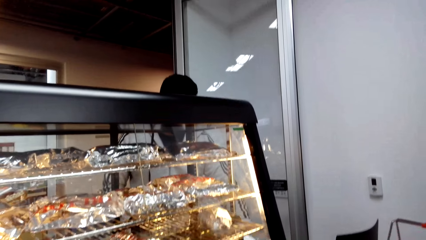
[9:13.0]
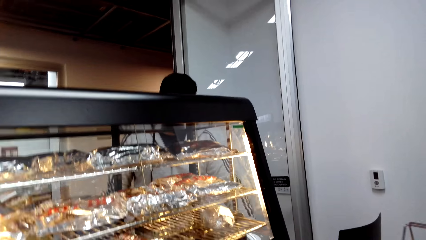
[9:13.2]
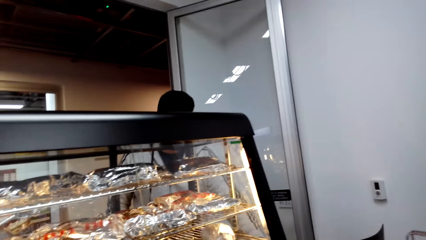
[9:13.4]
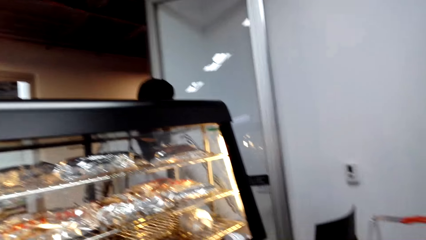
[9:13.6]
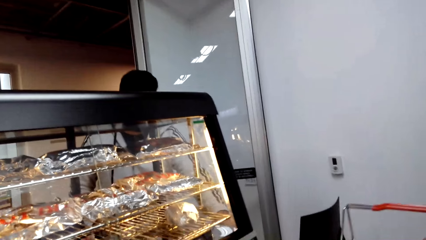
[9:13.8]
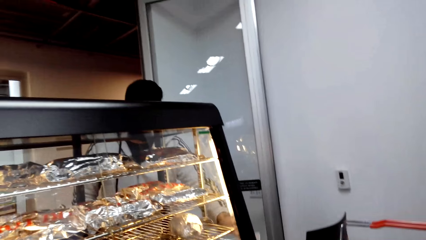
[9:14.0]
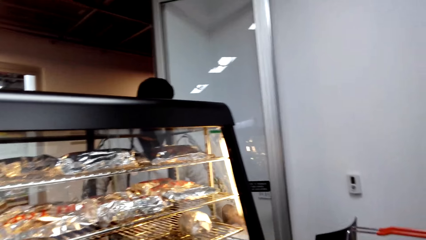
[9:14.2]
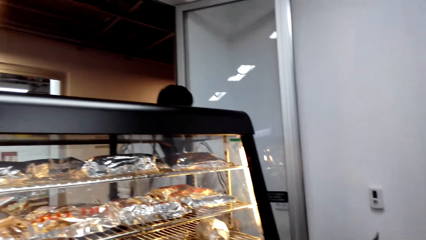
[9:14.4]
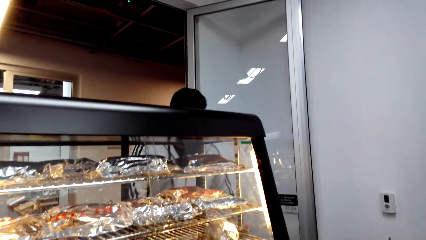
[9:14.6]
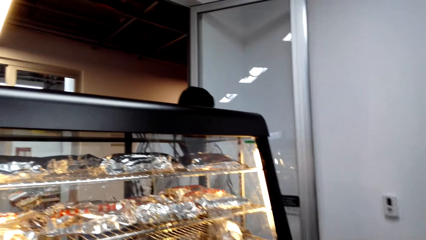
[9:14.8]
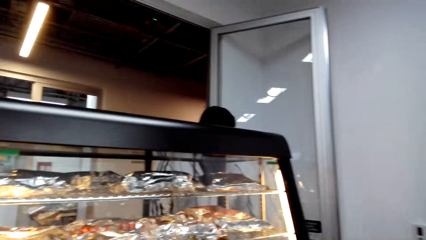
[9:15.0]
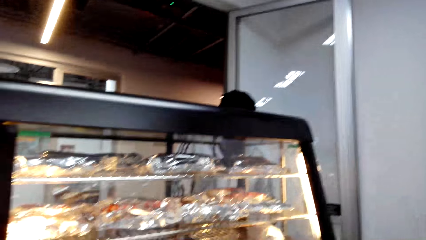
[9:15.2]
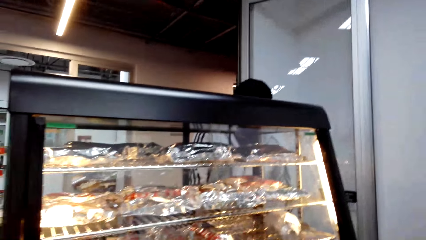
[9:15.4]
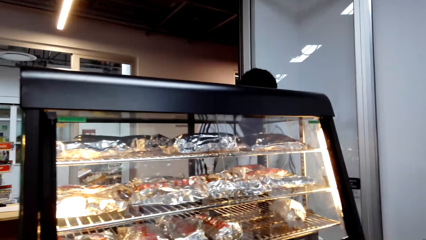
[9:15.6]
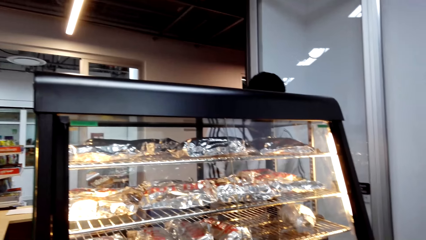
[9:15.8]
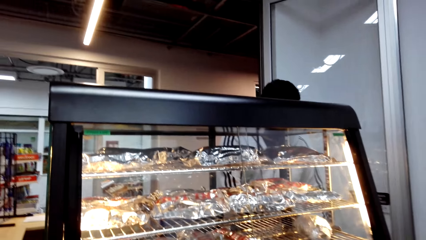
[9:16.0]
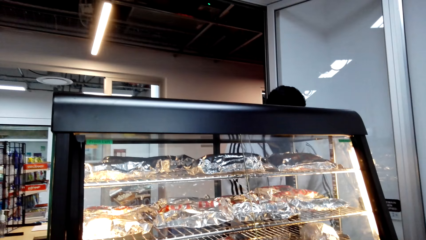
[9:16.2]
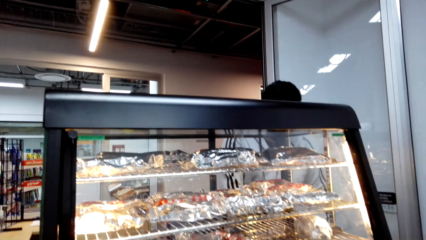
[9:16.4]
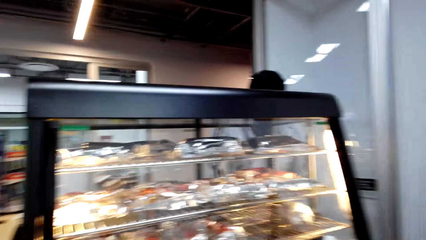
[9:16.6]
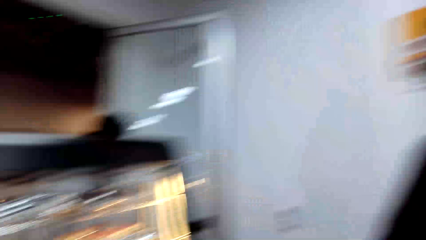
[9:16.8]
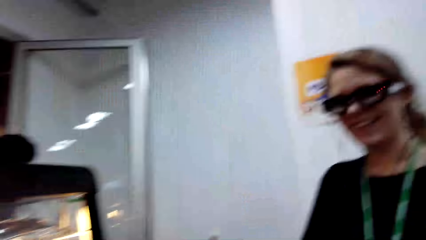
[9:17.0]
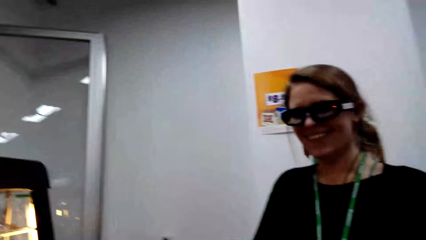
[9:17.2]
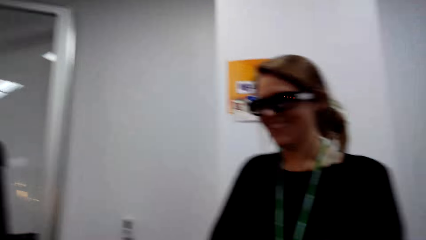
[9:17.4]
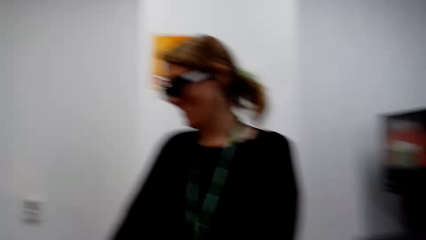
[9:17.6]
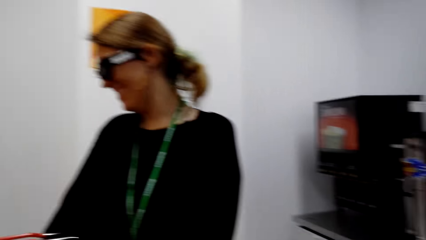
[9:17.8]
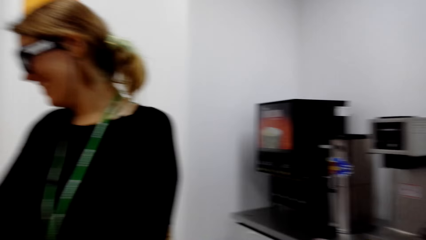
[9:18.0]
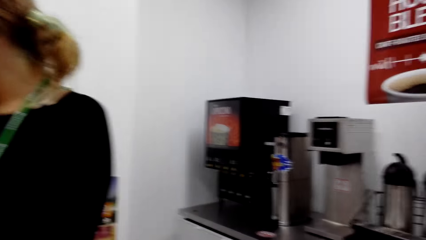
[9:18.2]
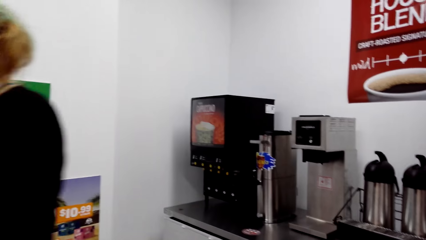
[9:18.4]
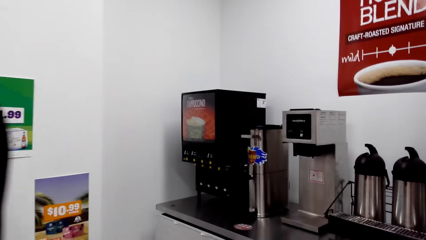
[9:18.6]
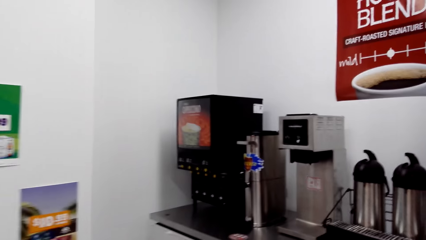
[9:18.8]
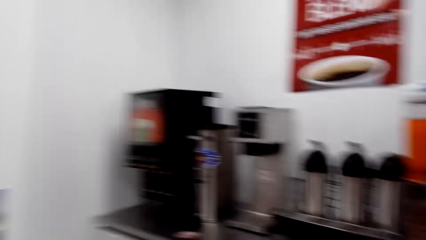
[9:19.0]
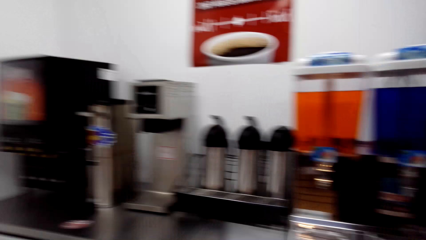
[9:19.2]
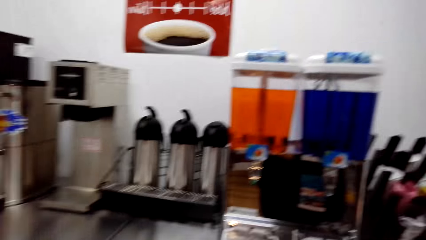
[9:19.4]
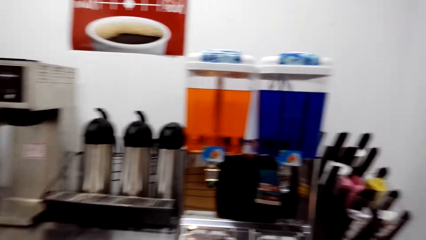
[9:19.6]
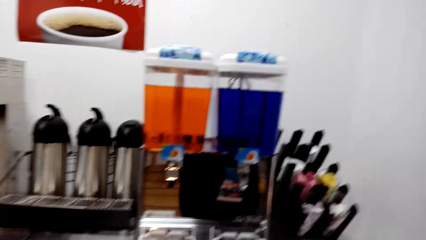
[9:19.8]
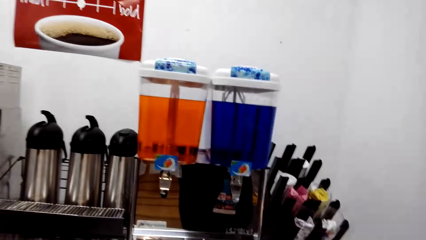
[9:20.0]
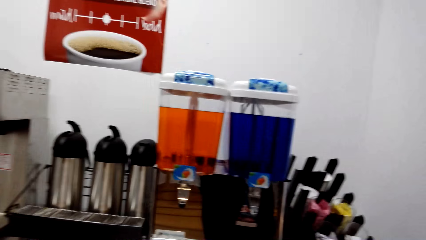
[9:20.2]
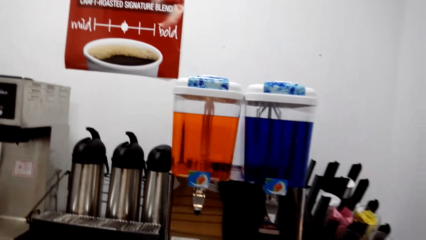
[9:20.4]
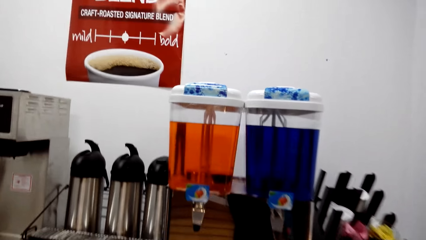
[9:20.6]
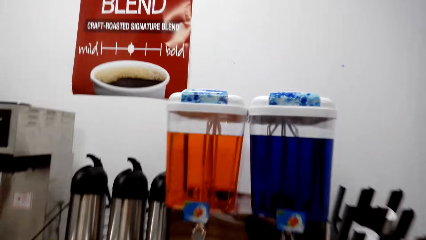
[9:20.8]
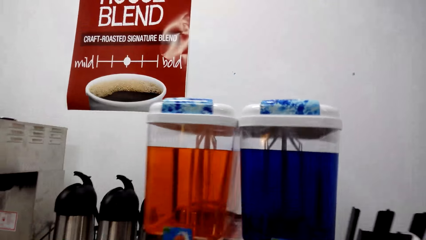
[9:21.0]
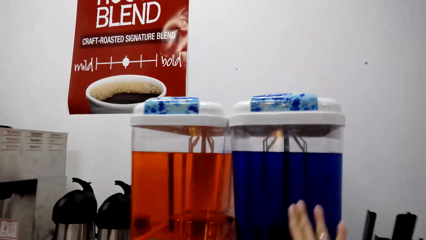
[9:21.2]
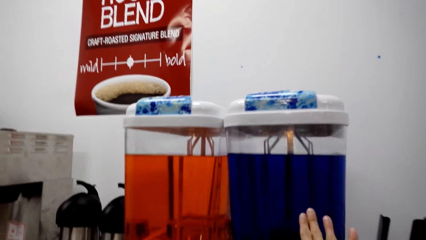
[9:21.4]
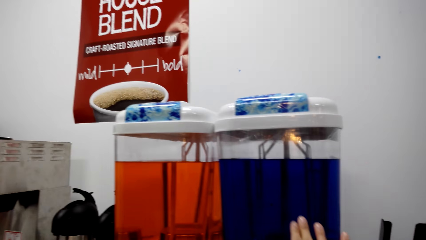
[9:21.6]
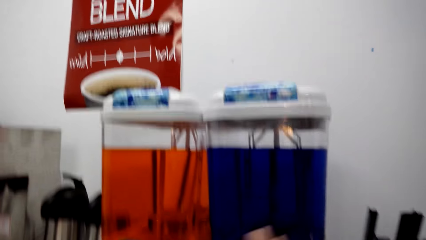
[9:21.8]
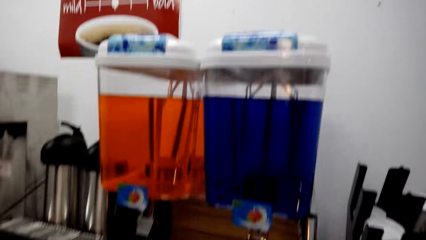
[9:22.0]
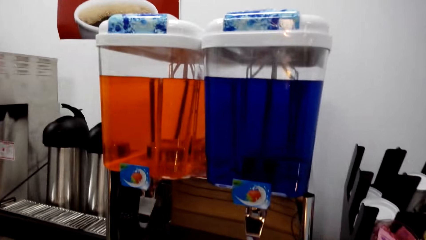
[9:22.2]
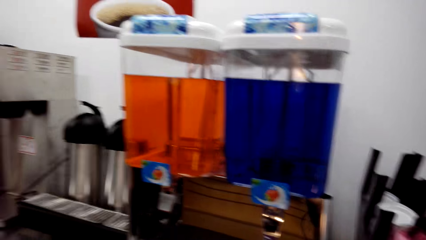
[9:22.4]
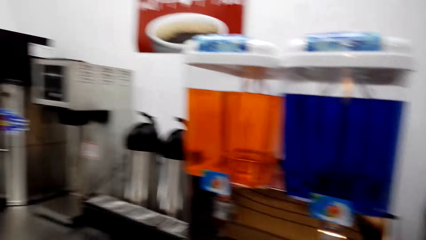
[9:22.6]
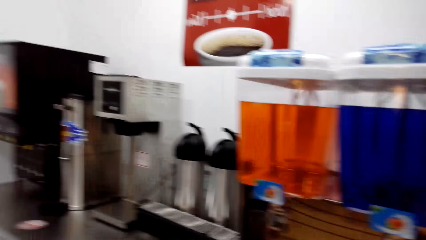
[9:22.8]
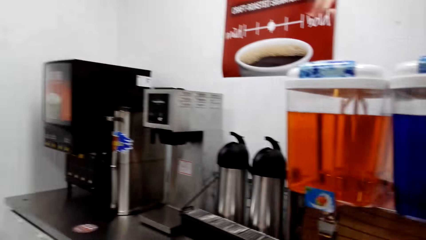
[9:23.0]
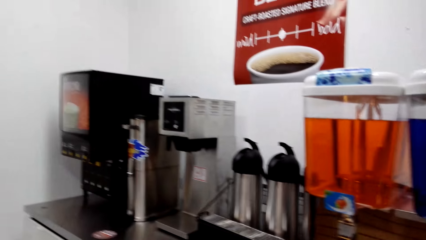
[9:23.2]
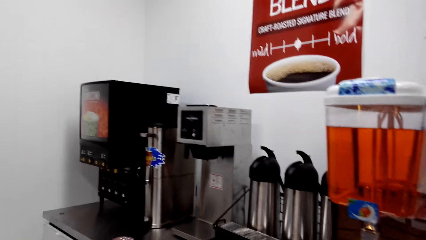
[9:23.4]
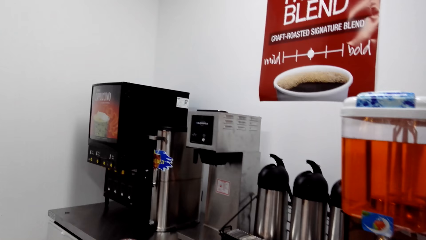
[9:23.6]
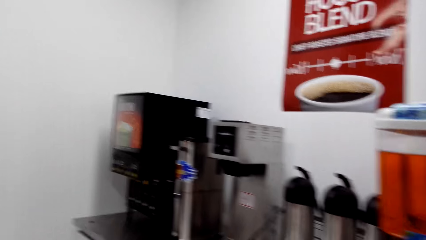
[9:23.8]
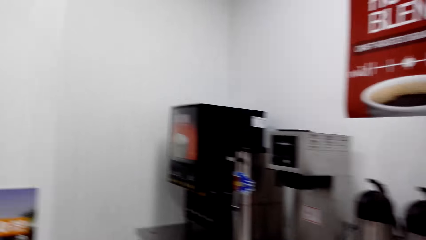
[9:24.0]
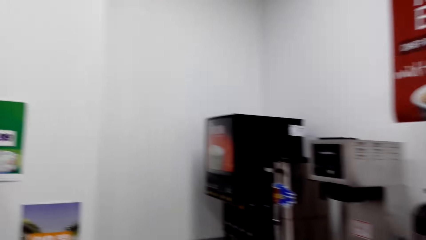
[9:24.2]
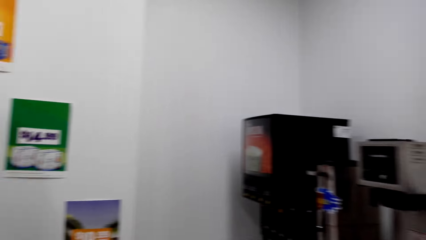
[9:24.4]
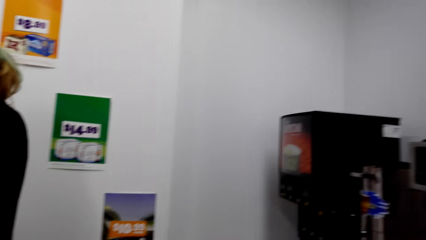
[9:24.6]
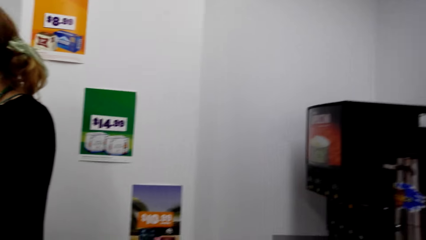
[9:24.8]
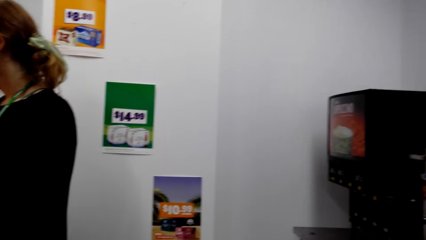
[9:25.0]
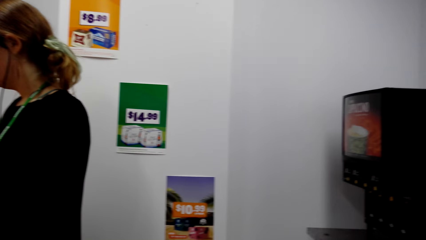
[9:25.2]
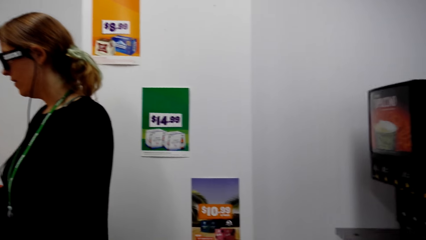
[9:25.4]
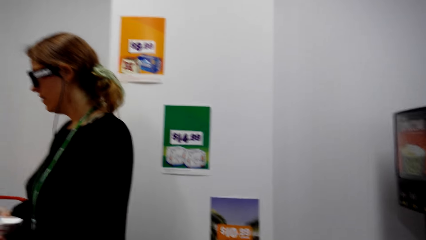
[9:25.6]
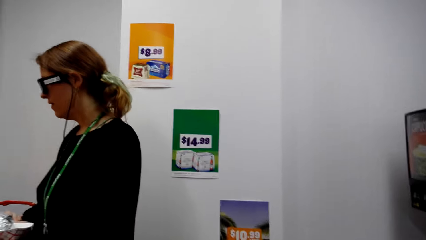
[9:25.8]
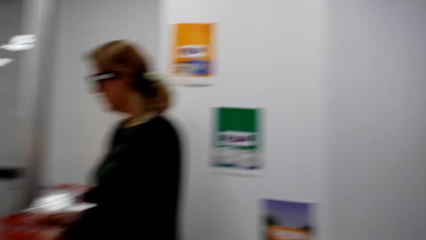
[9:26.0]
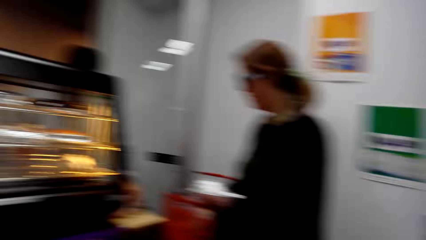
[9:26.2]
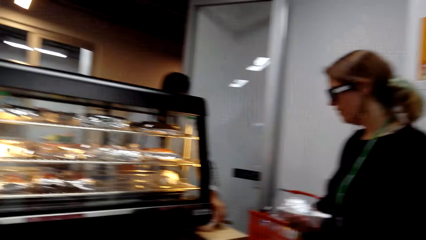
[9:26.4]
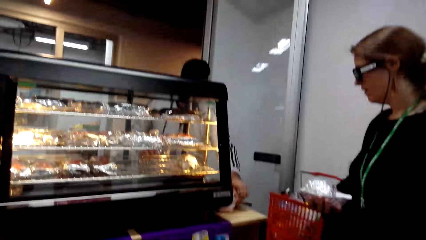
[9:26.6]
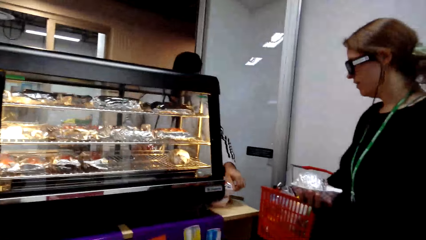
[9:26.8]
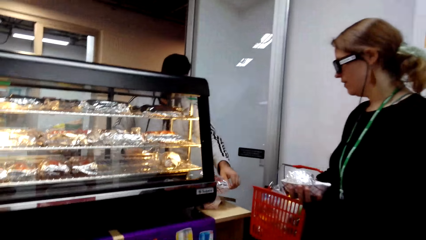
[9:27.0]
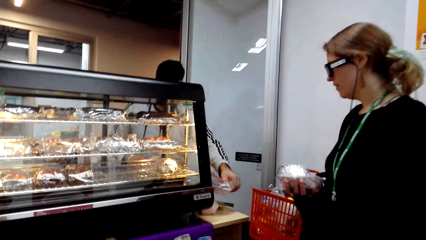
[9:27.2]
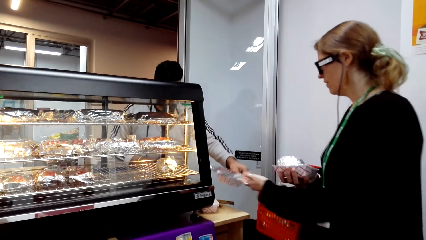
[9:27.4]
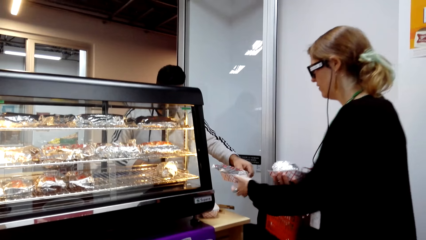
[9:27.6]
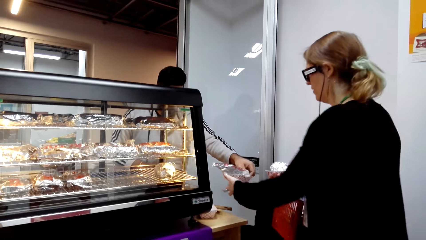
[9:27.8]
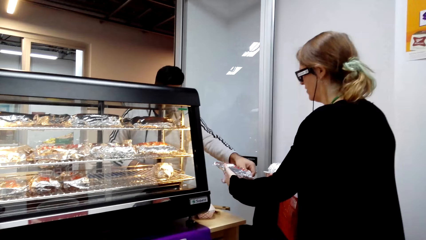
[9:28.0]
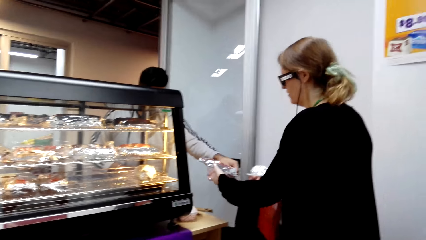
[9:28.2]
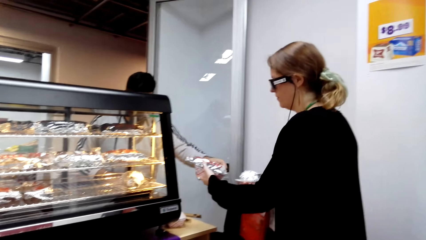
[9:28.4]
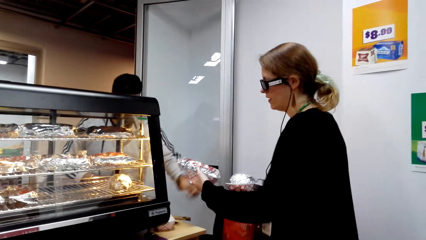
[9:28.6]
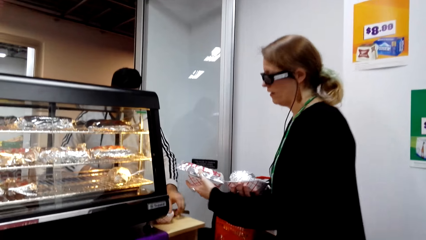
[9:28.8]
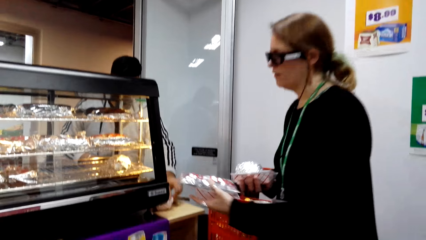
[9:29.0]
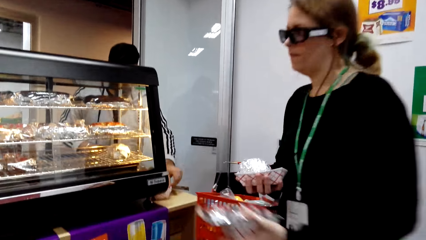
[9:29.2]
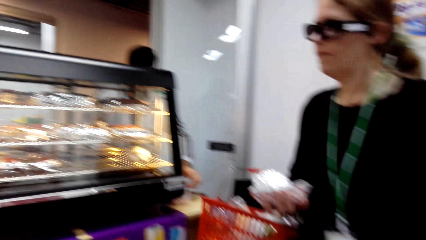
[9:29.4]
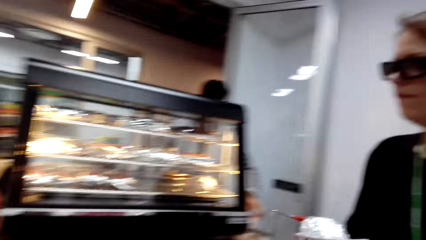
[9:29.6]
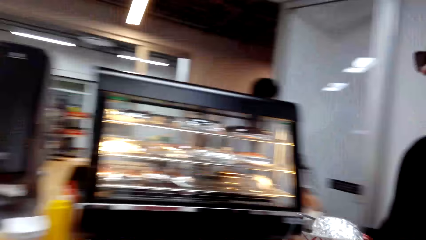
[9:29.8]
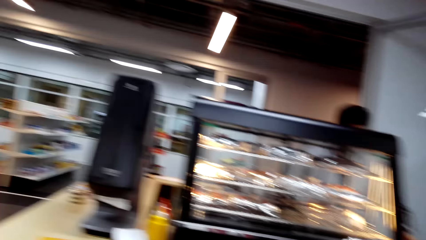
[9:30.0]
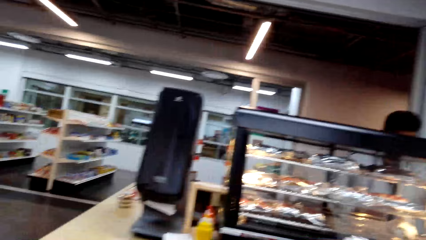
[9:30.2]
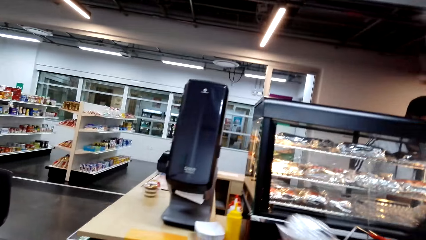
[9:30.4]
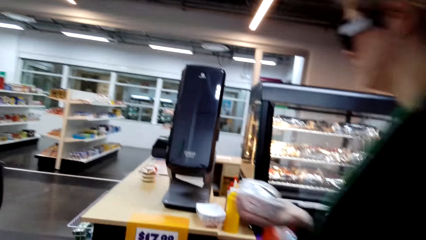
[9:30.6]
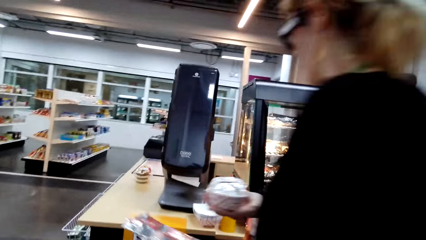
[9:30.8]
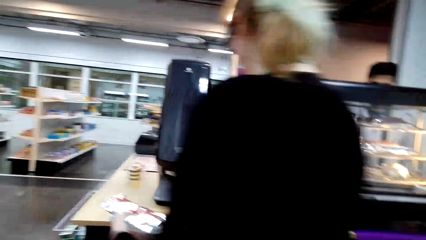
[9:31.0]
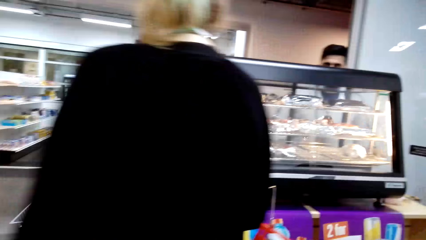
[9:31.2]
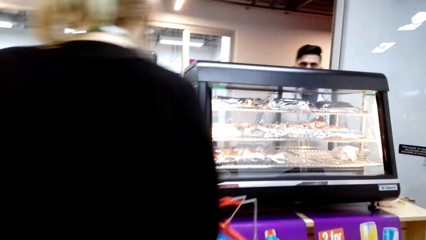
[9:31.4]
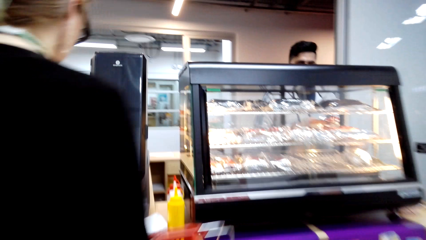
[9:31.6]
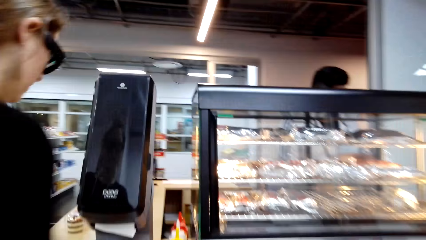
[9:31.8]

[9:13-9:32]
The camera wearer looks around. They touch the drink dispenser. A woman takes a hot dog and burger from a man. The woman walks.
